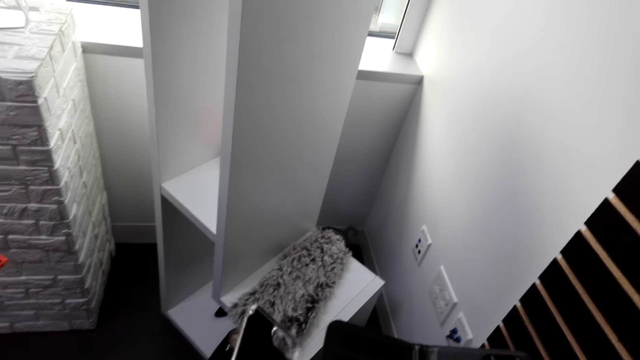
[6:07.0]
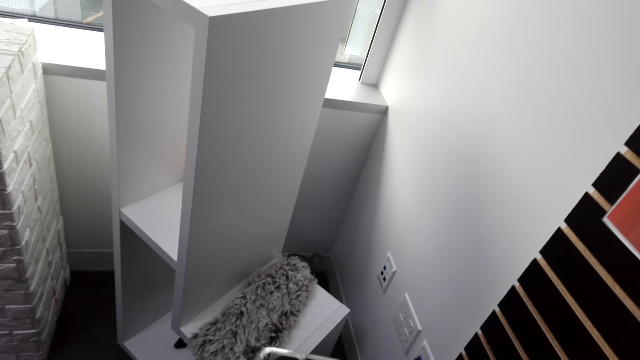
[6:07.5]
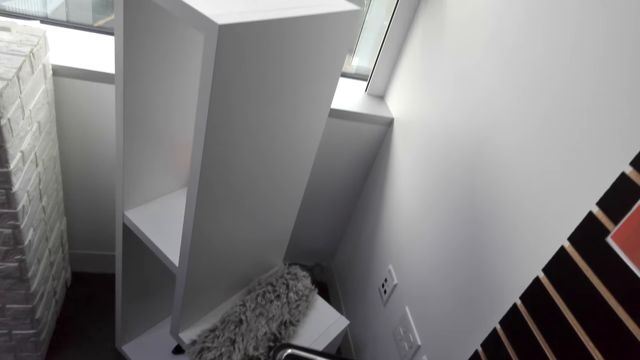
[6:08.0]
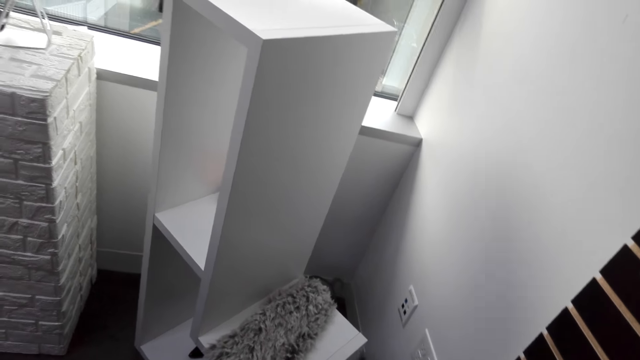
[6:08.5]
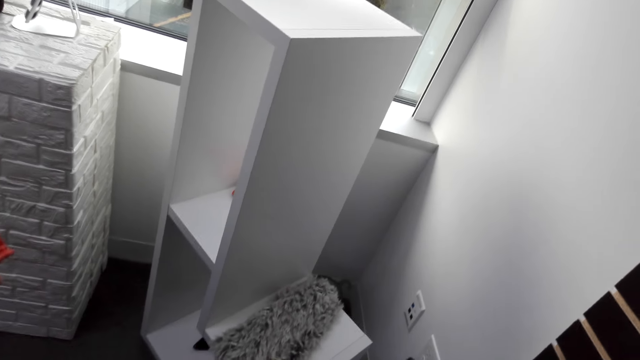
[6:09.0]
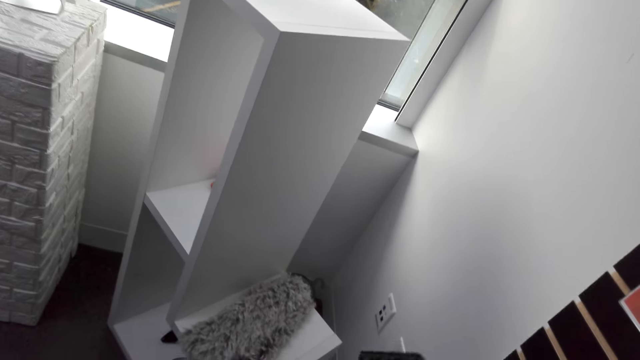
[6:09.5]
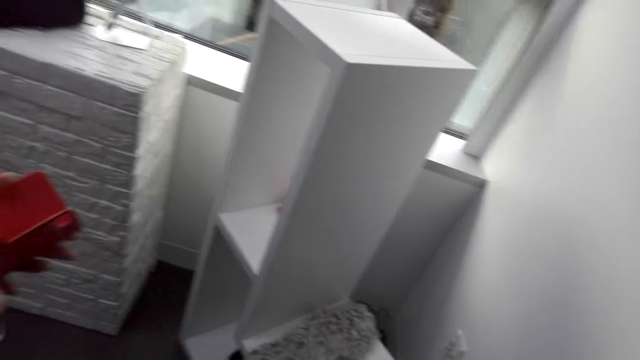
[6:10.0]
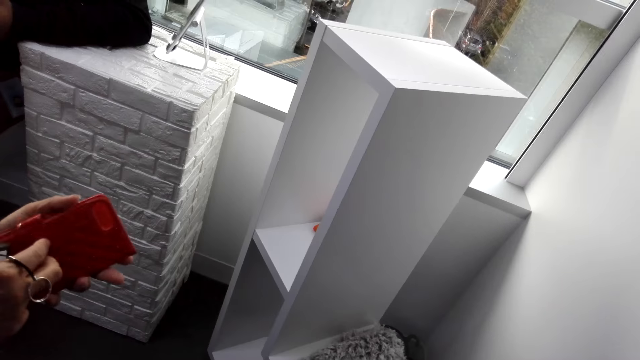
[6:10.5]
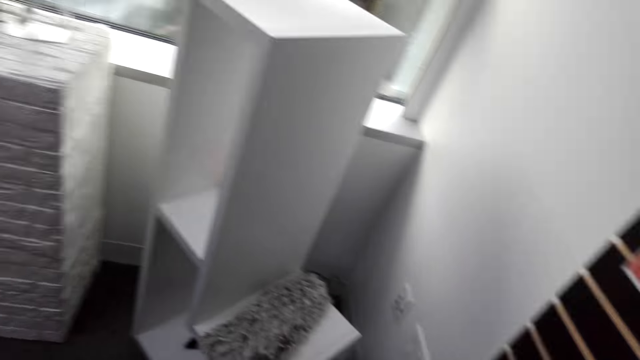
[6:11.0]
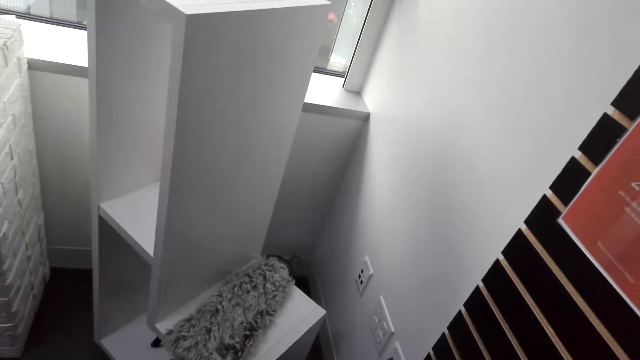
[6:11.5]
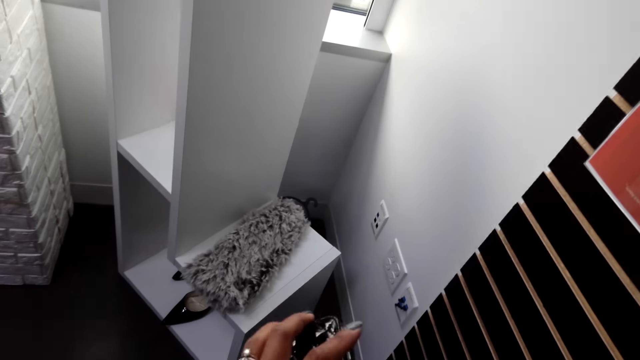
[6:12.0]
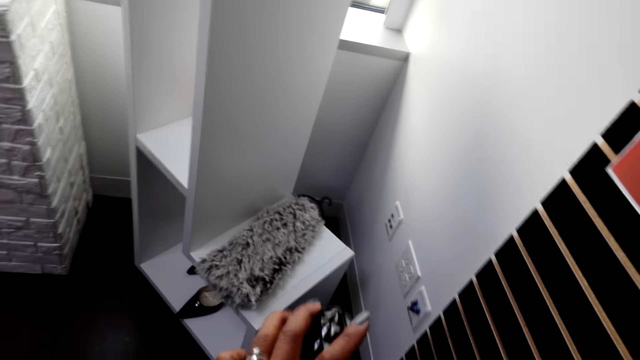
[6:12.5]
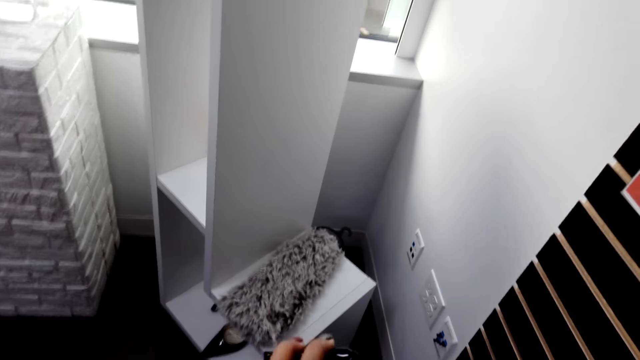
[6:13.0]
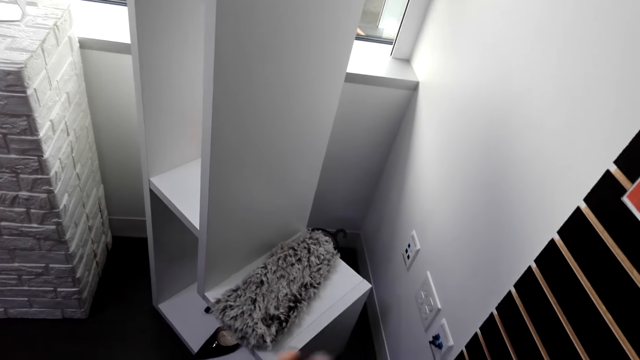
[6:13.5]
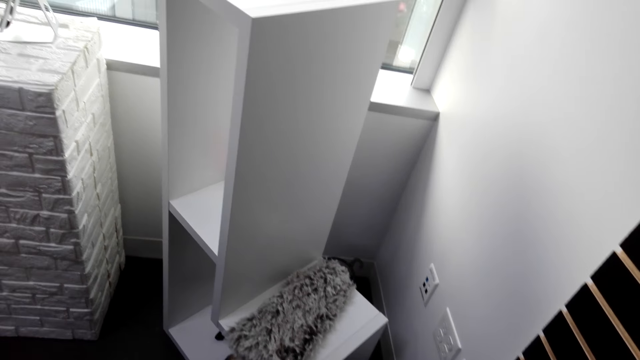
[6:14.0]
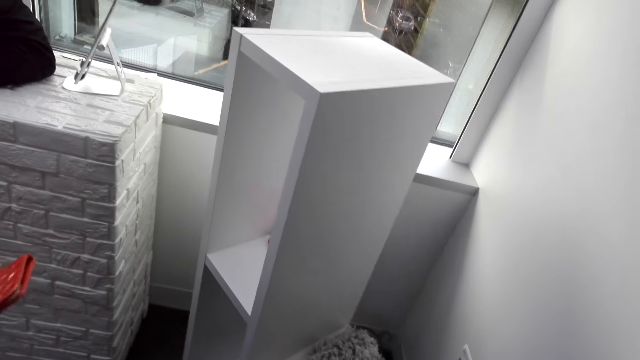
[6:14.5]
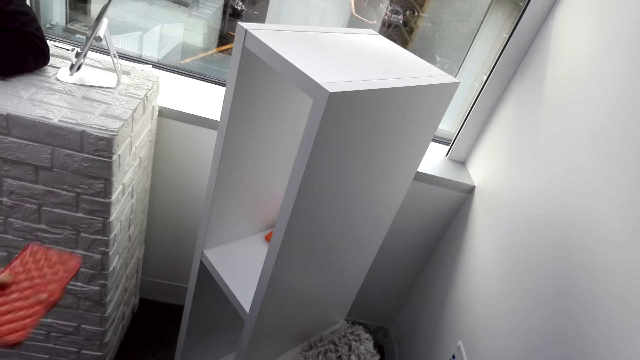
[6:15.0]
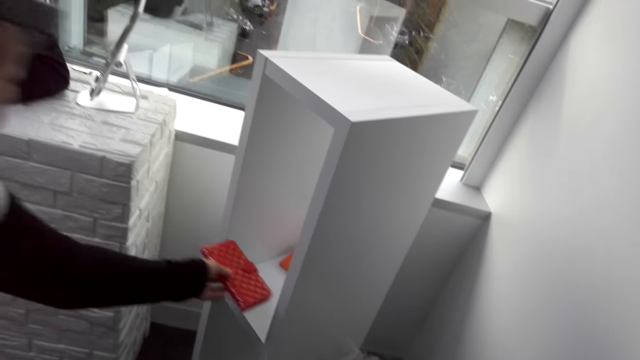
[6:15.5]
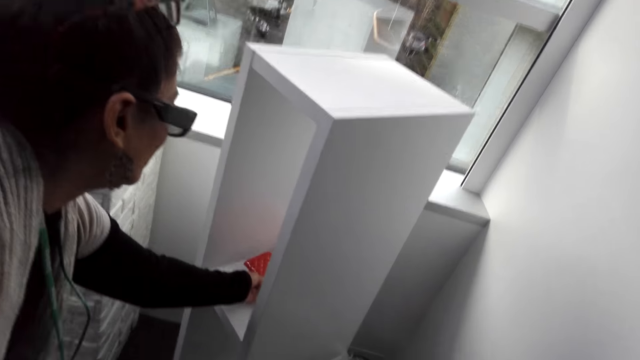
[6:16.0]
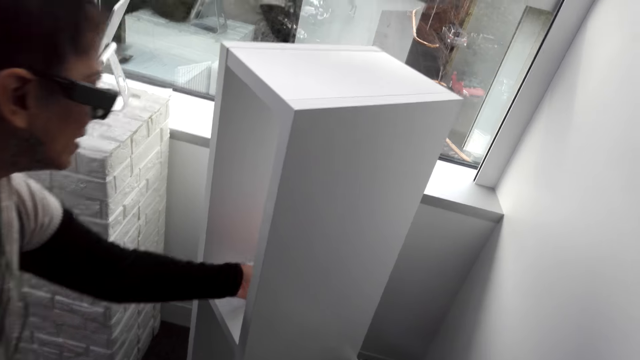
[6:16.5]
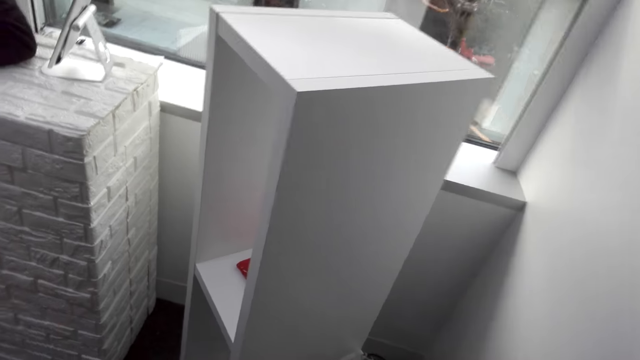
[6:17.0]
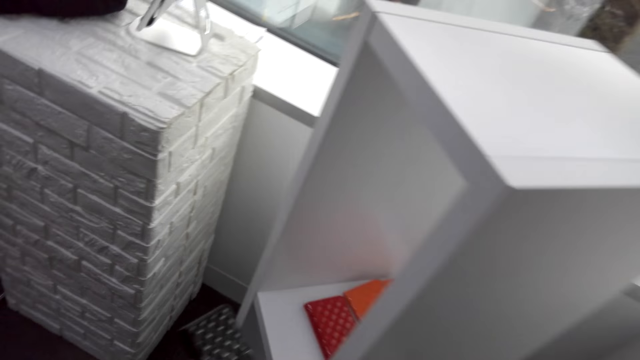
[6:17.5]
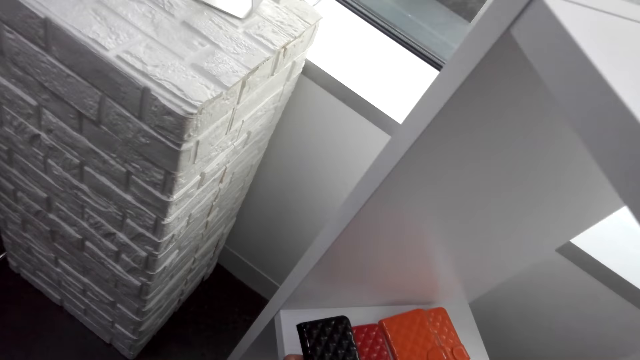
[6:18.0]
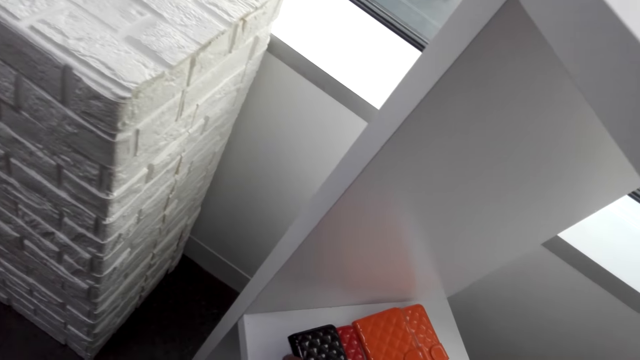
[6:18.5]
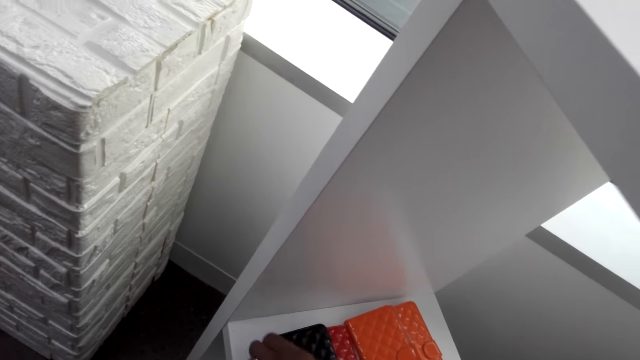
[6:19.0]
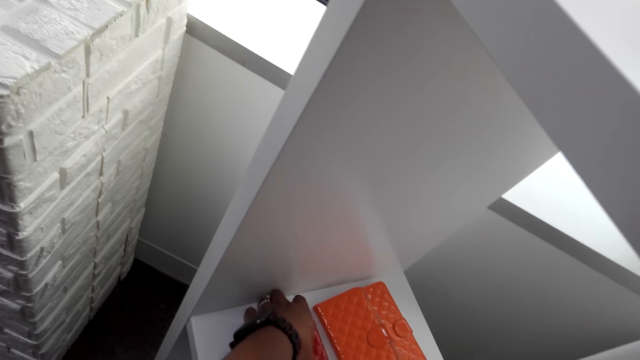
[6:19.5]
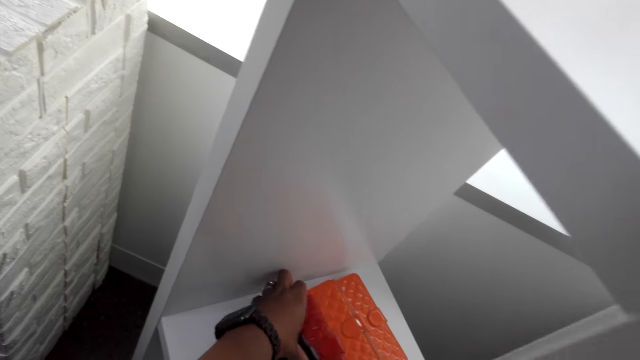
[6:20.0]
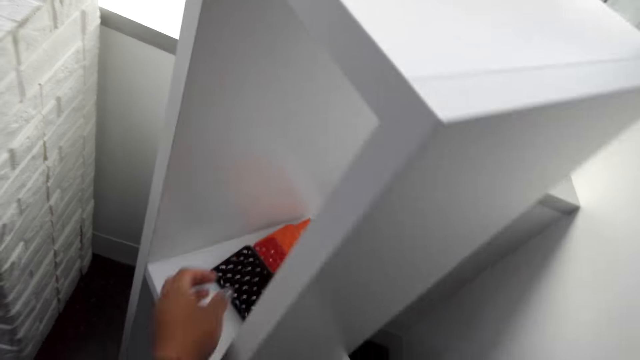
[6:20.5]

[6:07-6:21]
The camera wearer turns to the side. A woman puts a purse on the display shelf or holder. The camera wearer puts a purse on the display shelf.

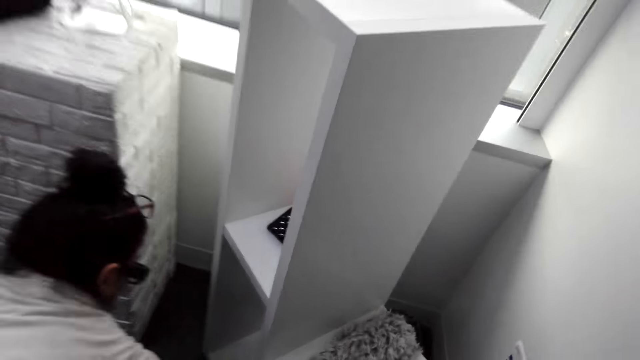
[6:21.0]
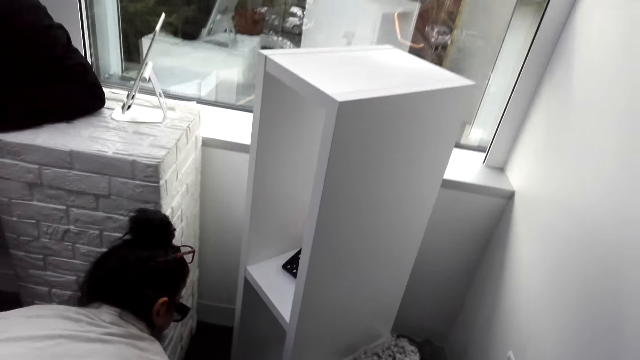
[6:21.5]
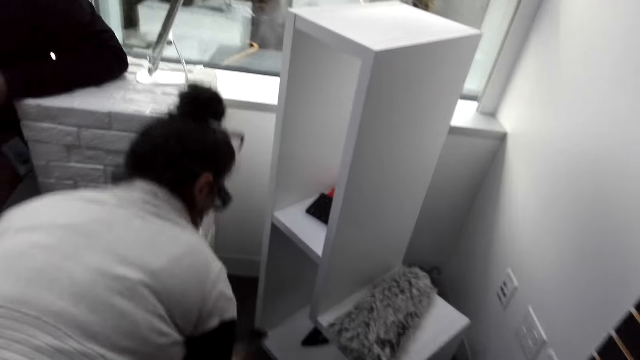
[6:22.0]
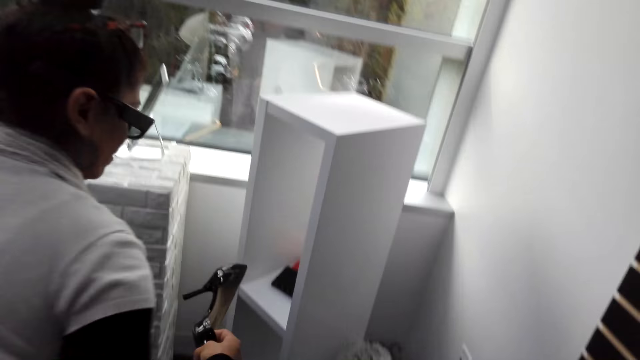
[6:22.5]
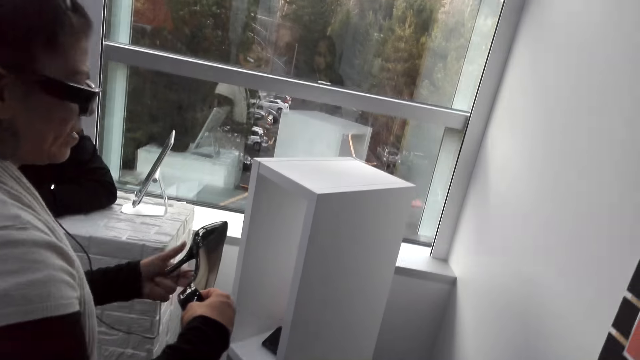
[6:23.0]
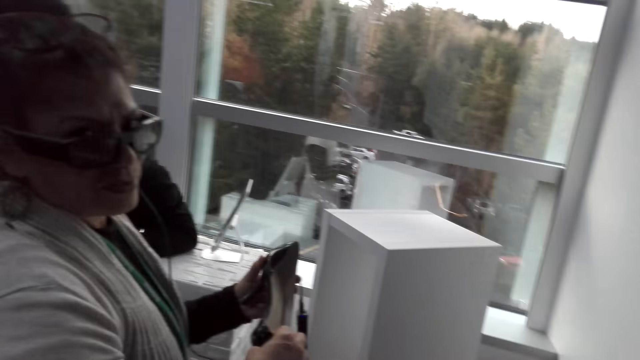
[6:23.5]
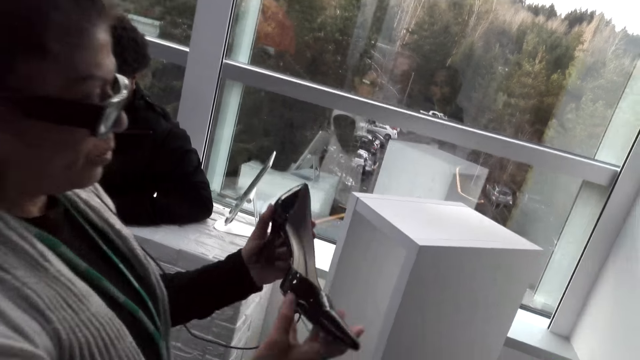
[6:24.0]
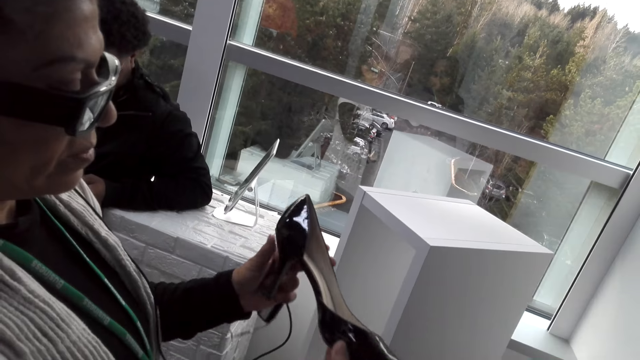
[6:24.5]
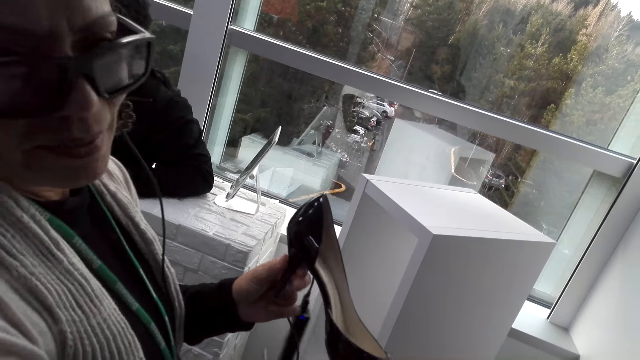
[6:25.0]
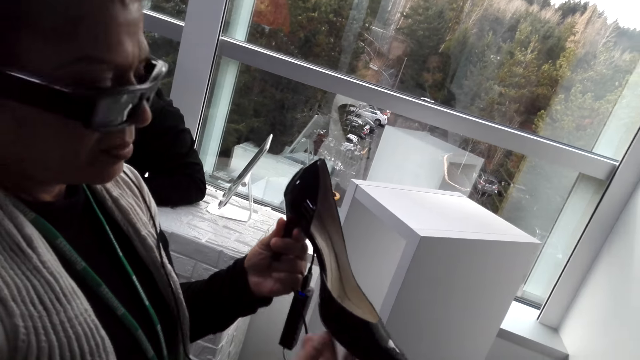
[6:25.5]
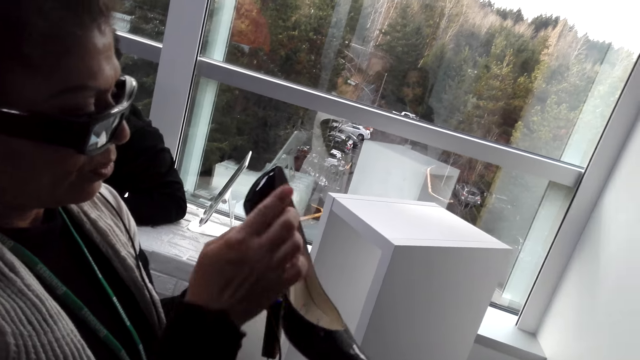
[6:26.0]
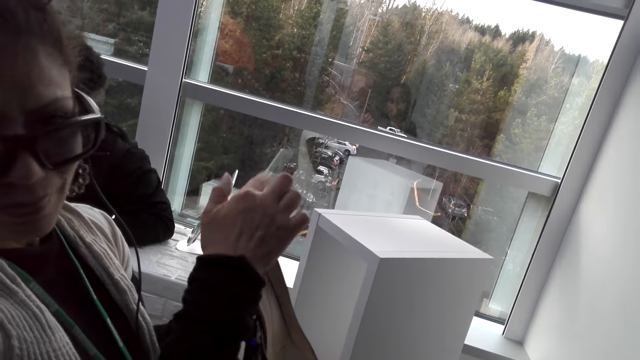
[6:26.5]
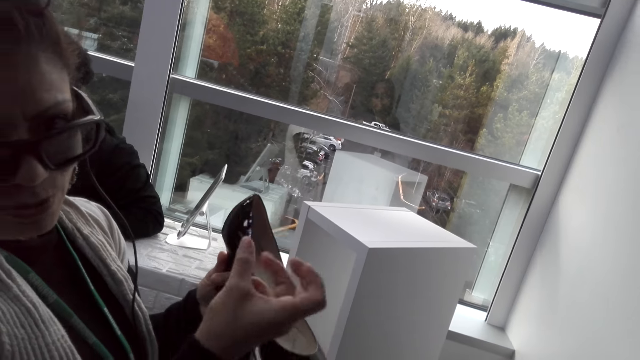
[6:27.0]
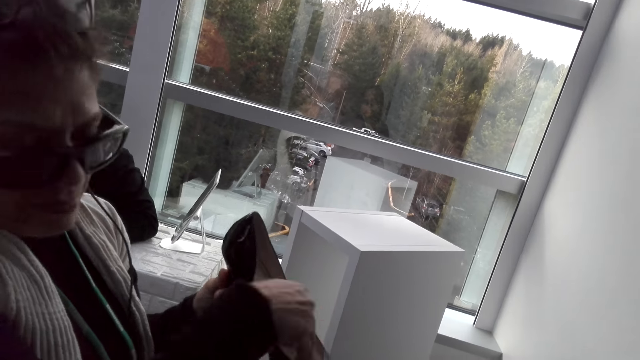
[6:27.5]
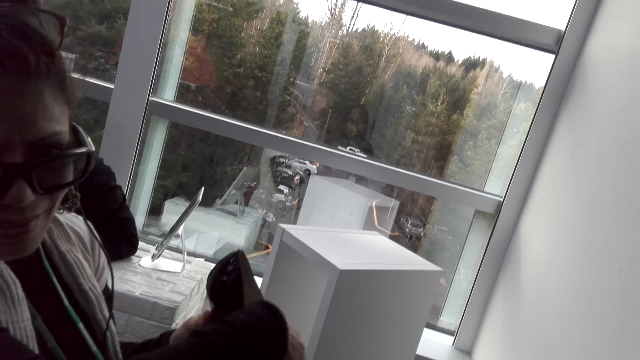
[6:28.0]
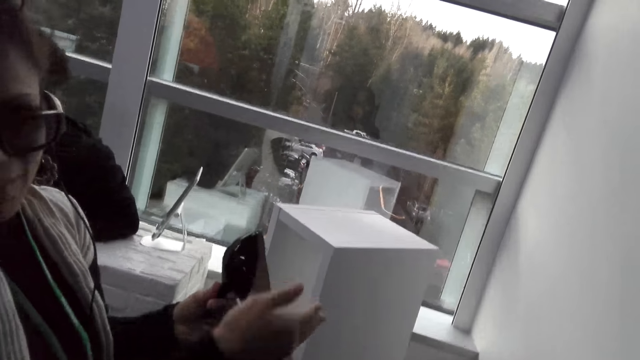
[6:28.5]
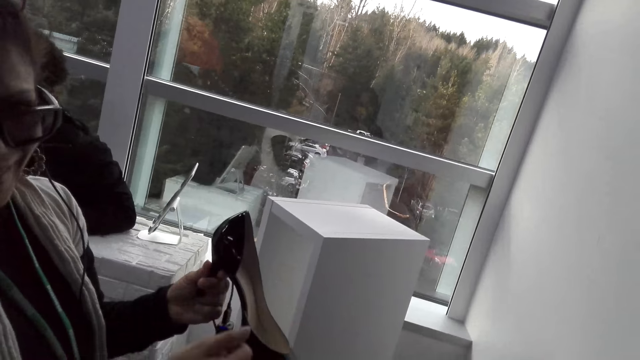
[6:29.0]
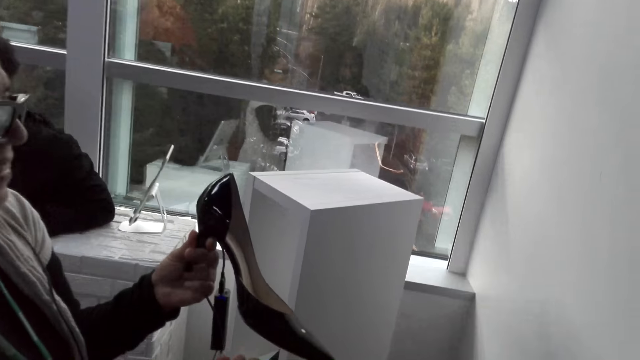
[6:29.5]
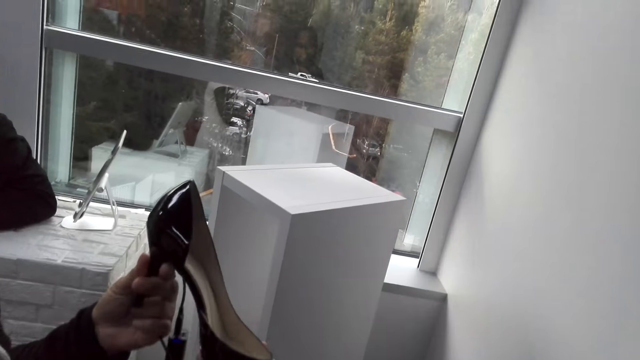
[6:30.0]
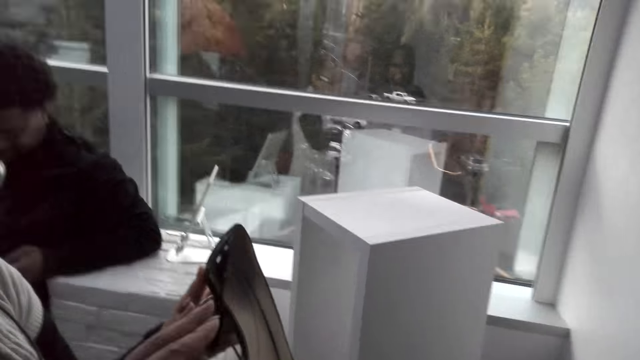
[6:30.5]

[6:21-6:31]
A woman picks up a shoe from the floor. The camera wearer turns to the side. The woman bends down, holds the shoe, examines the shoe, moves her hand around, and holds the shoe.
